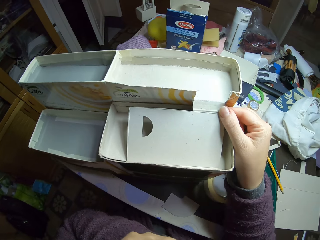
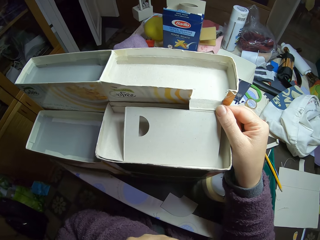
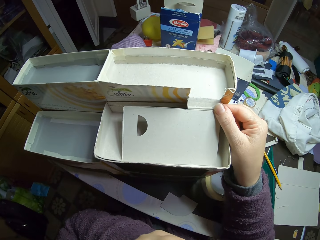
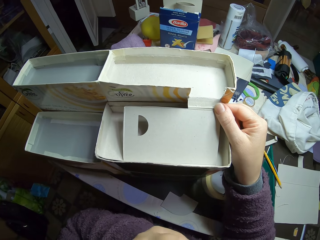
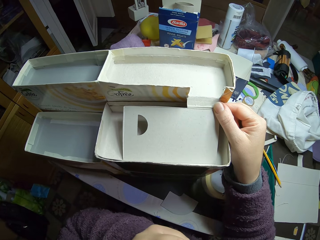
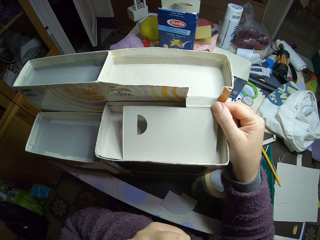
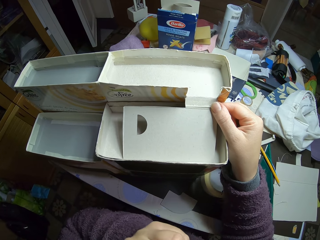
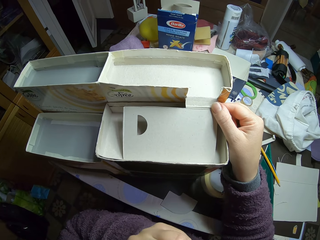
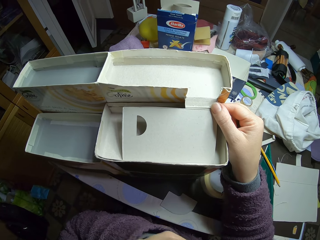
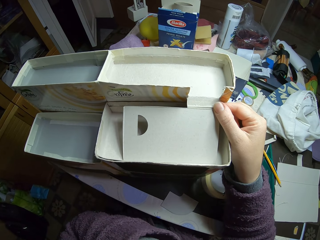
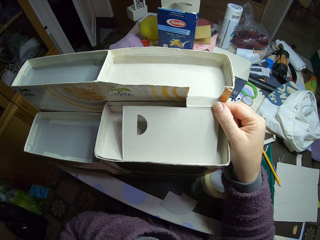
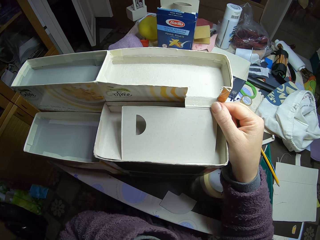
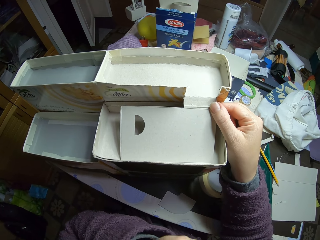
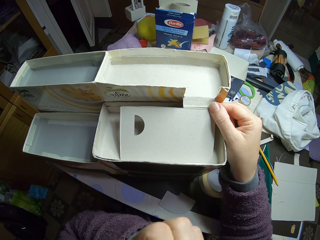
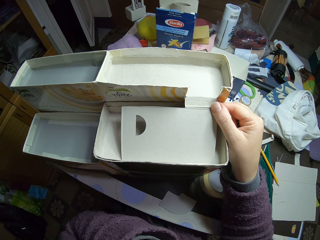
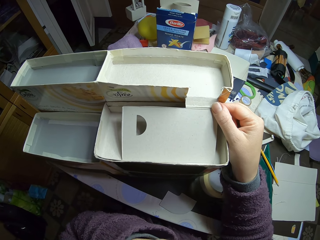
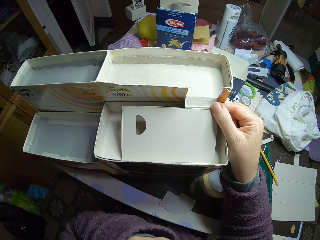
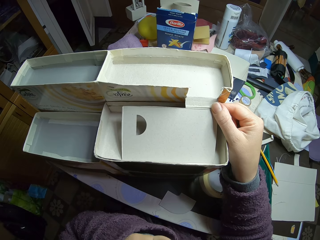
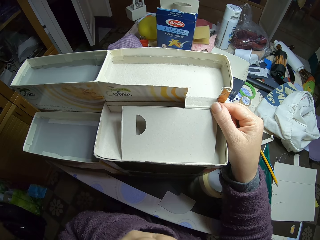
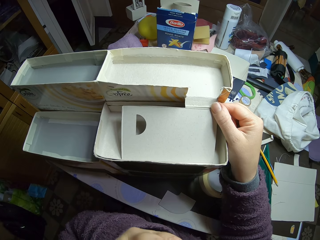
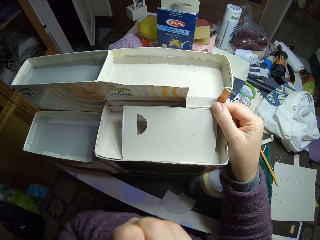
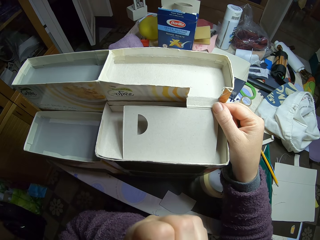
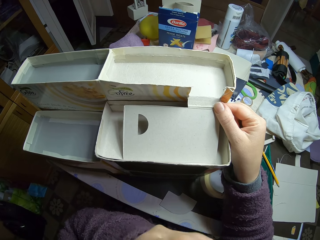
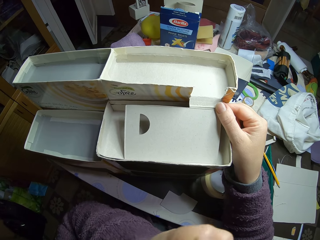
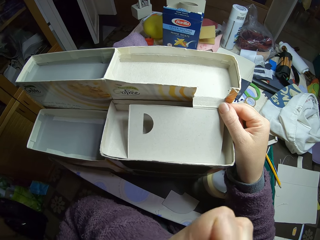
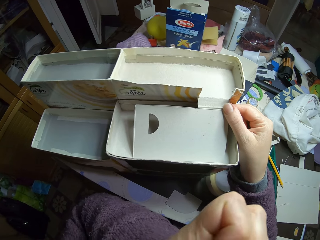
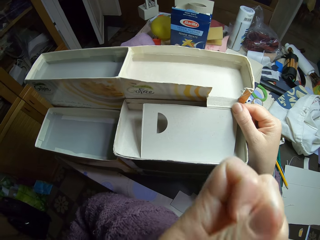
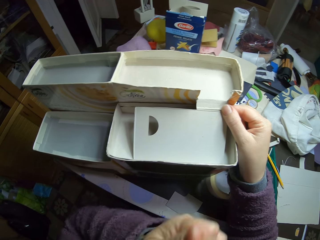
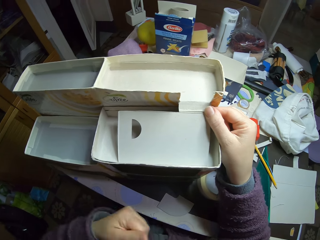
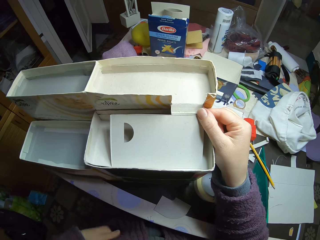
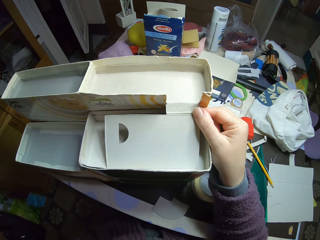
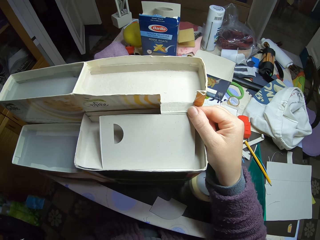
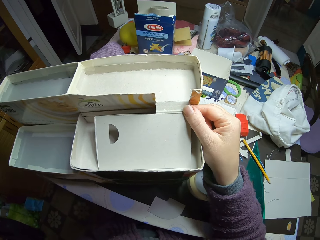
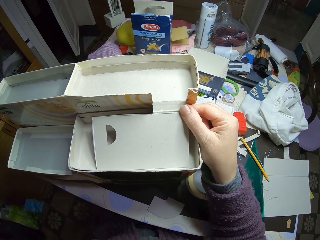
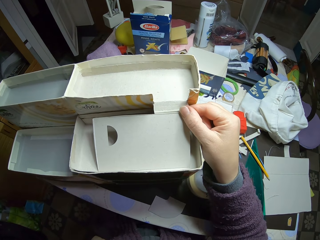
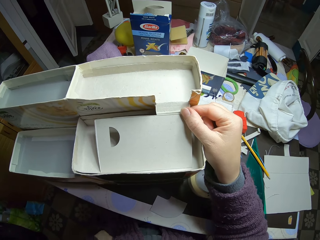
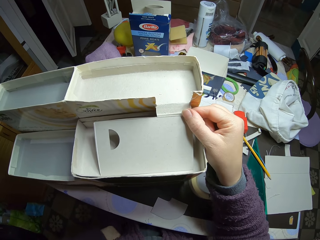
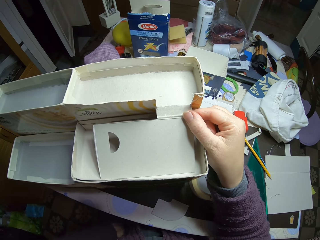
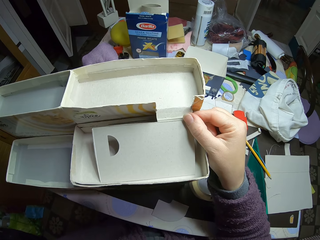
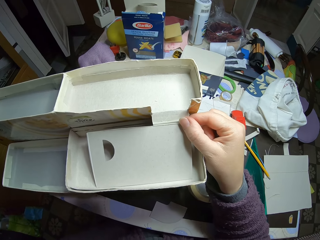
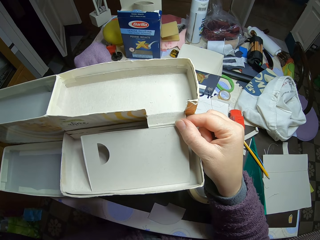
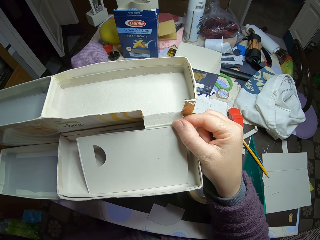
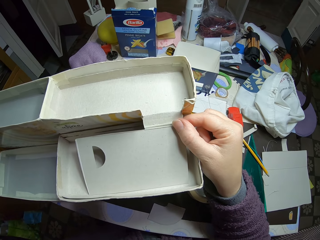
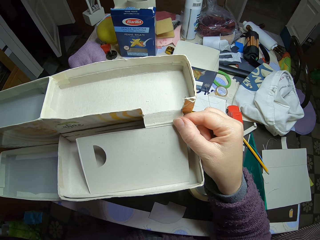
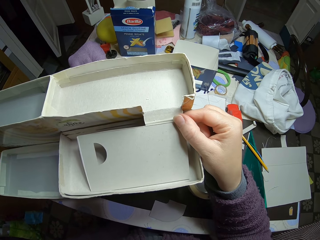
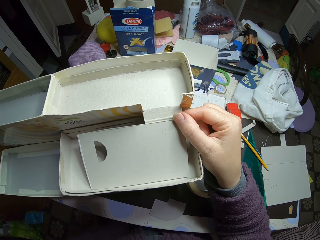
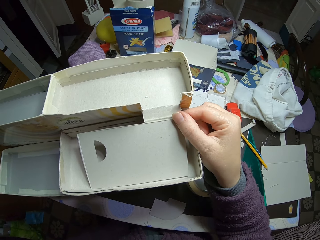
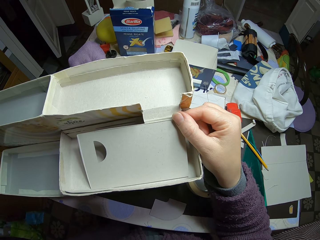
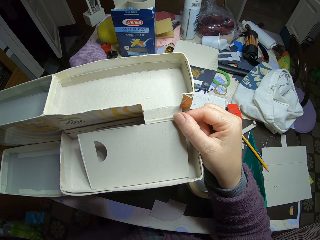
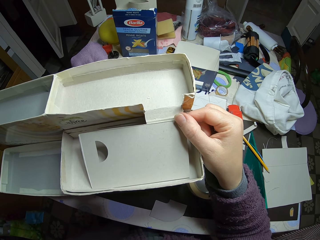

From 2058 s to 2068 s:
The camera wearer moves the hand. They look at the model.

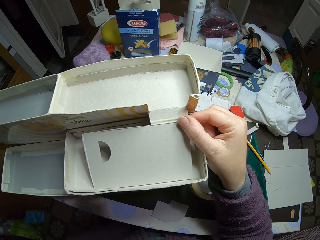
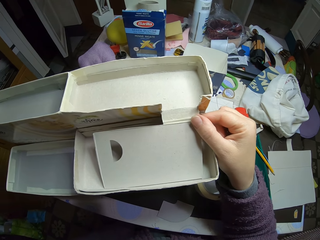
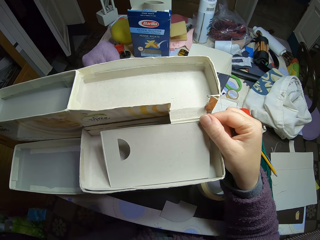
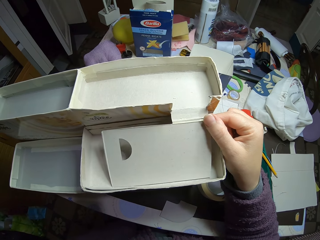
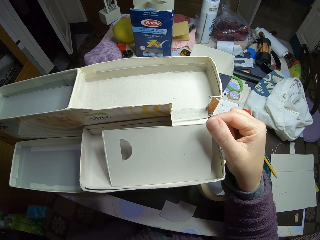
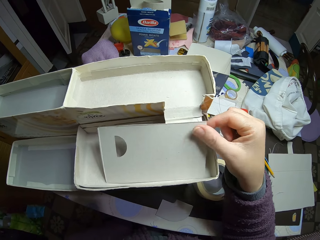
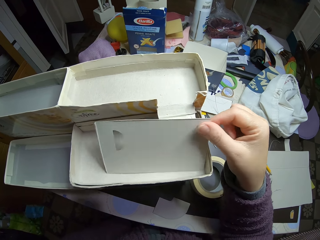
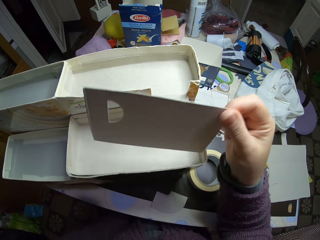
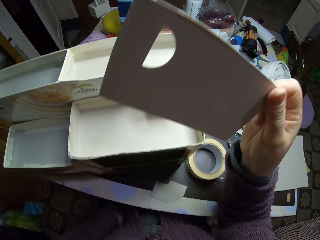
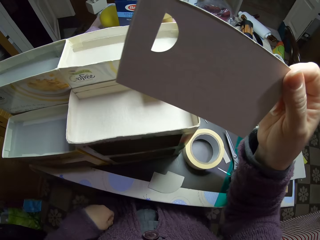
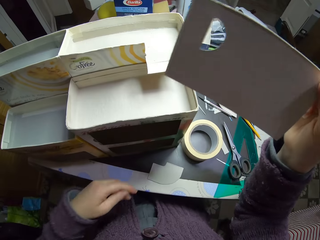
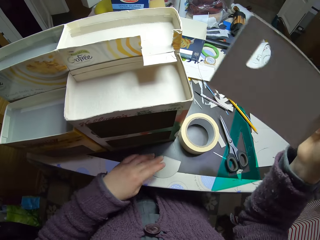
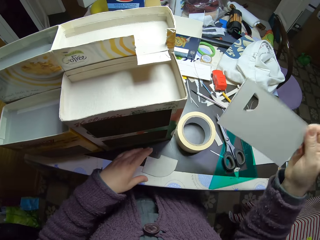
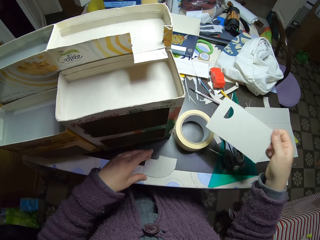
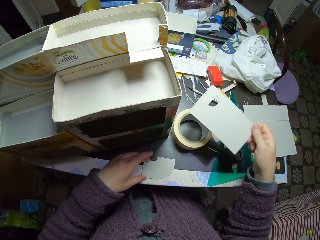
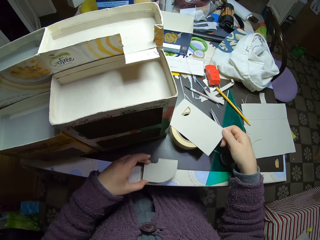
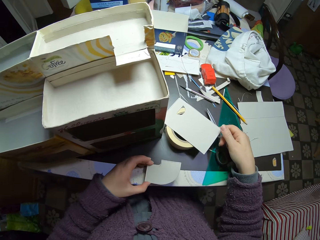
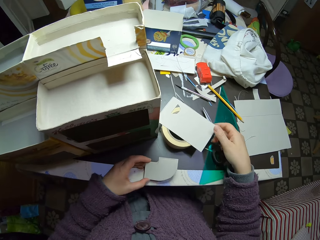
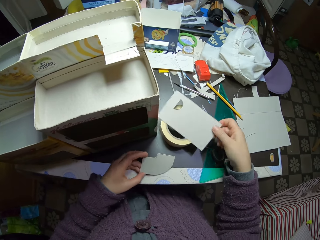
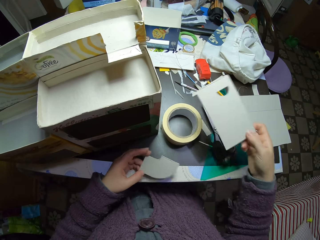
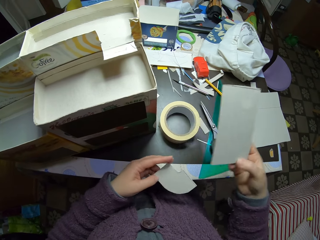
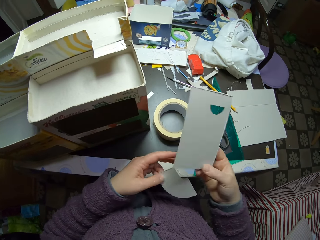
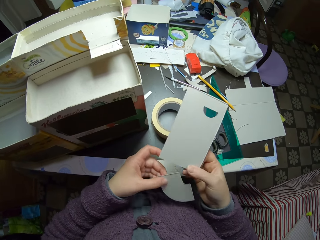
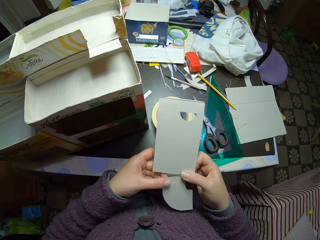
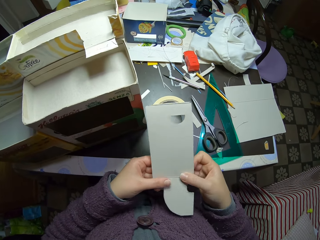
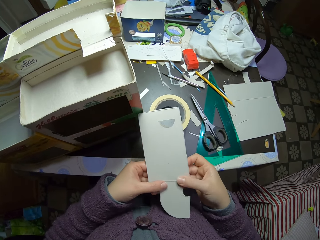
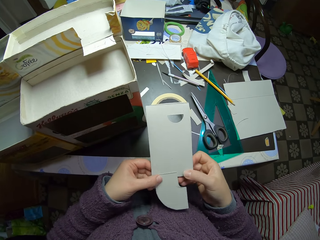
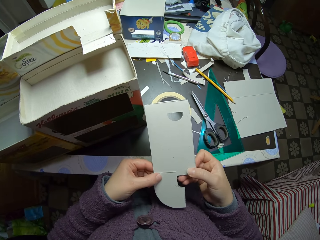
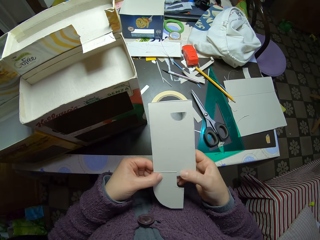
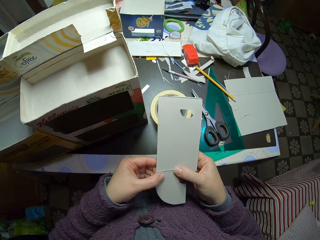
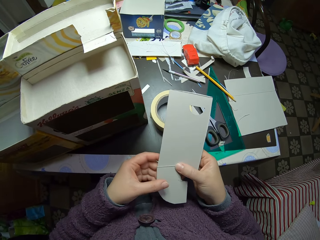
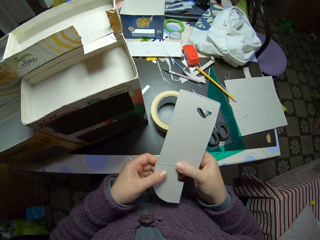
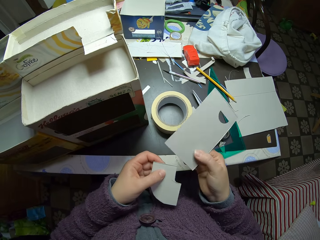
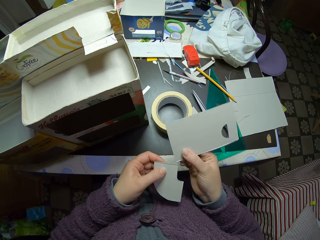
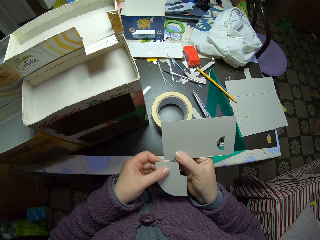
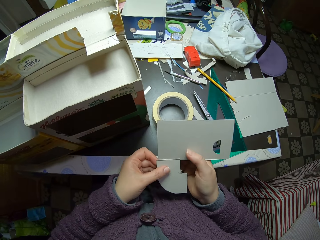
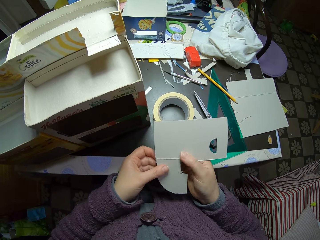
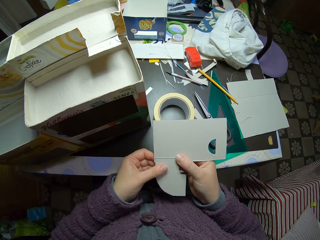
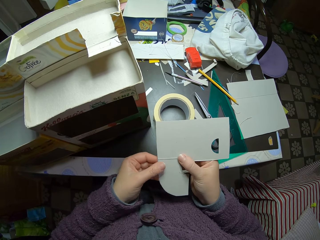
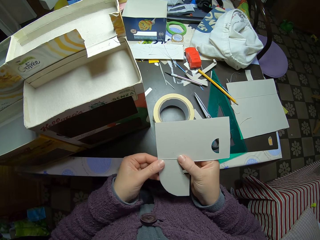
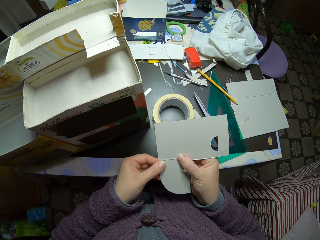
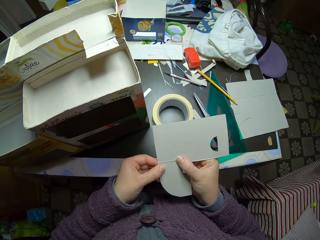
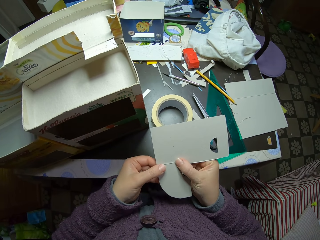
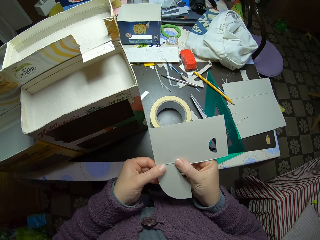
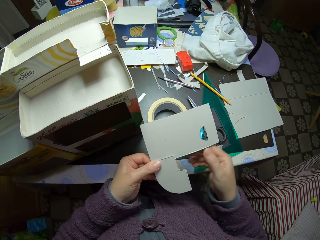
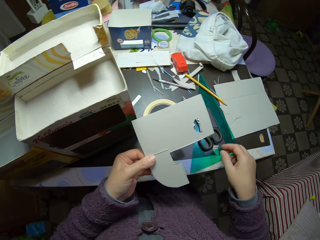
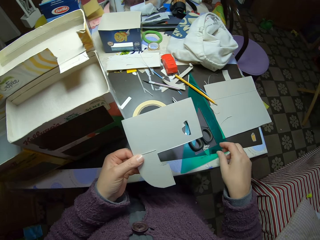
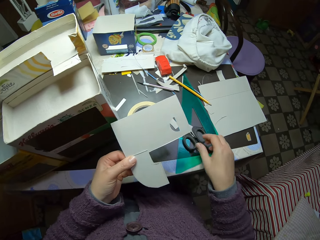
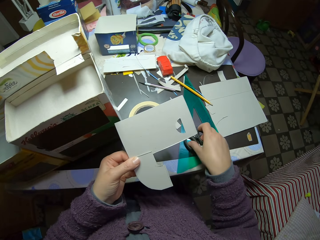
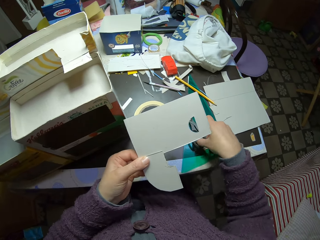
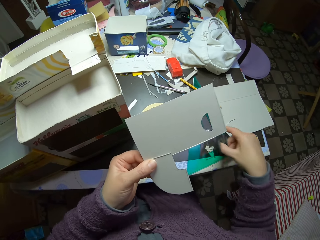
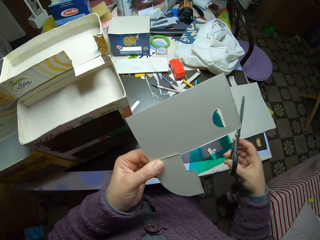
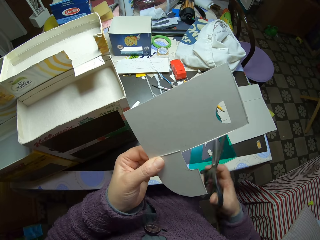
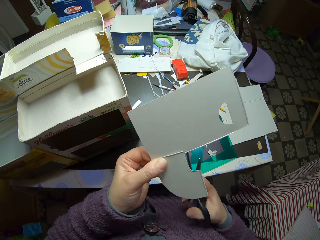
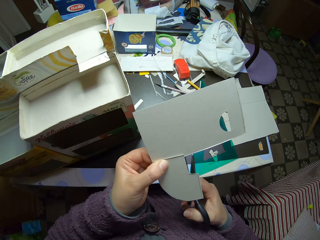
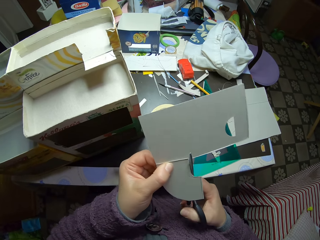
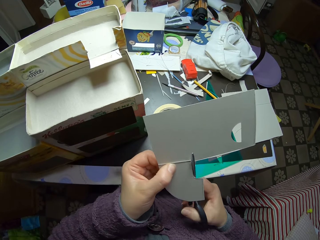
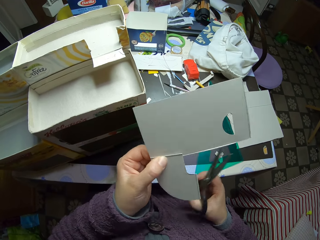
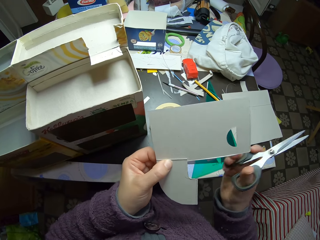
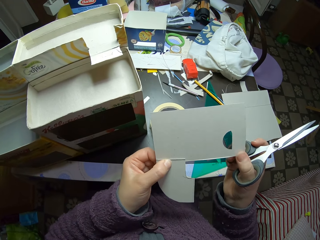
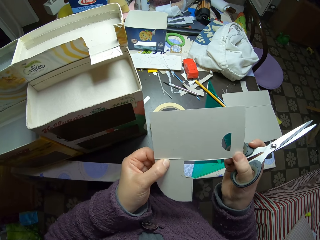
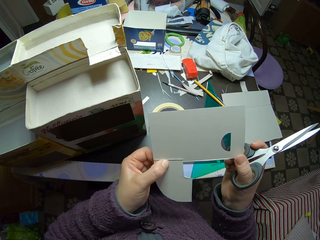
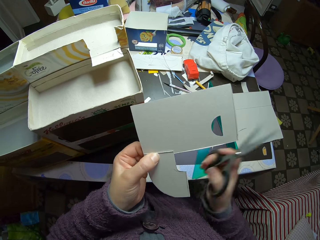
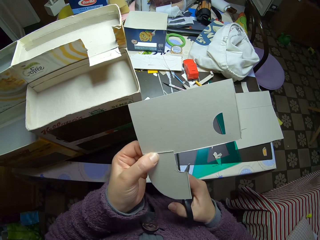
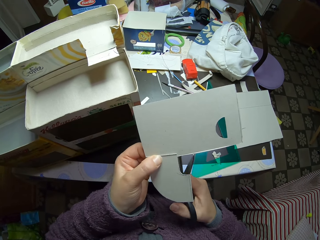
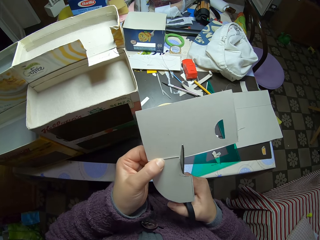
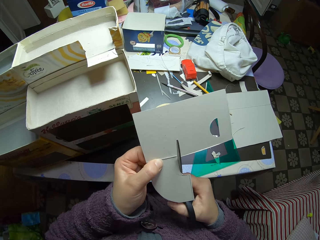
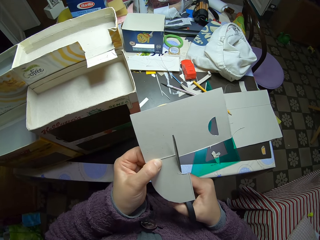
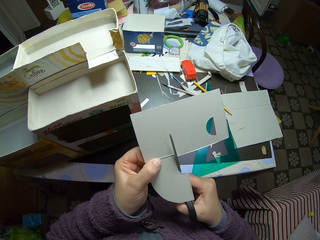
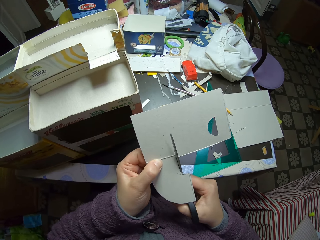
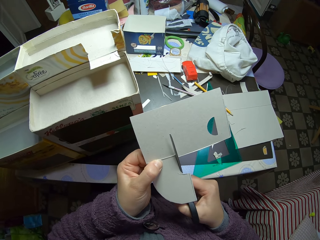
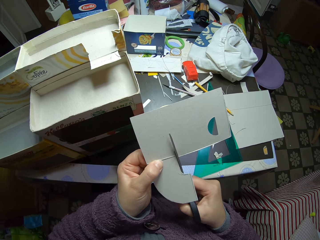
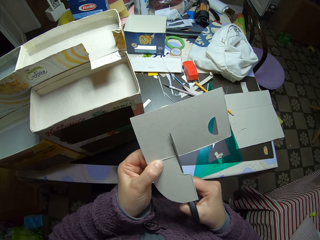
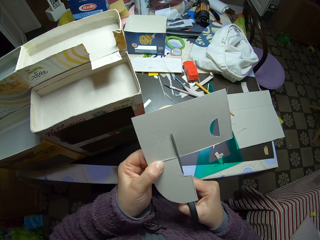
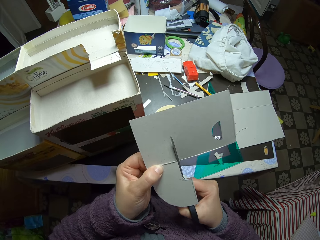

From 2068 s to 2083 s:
The camera wearer lifts the piece of carton off the carton box. He picks up the piece of carton on the table with his left hand. He drops the piece of carton in his right hand on the table. He picks up the paper. He joins the two pieces of carton on the table. He turns the paper. He passes the paper to the left hand. He picks up the scissors on the table. He moves the hand. He cuts the carton with the scissors. He touches the paper.
